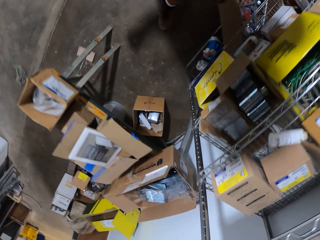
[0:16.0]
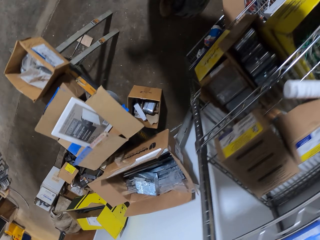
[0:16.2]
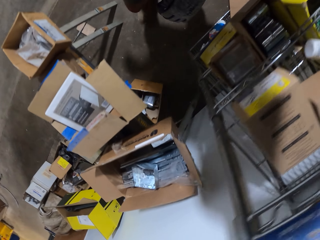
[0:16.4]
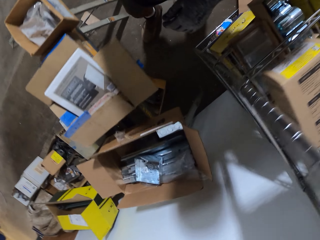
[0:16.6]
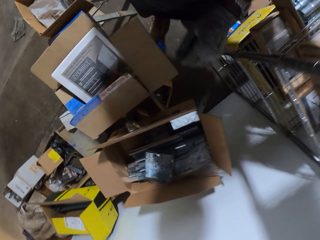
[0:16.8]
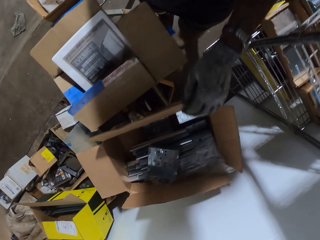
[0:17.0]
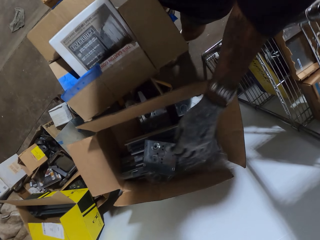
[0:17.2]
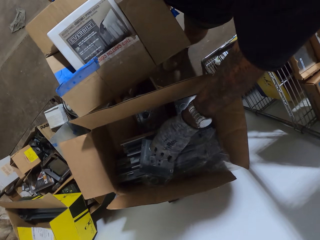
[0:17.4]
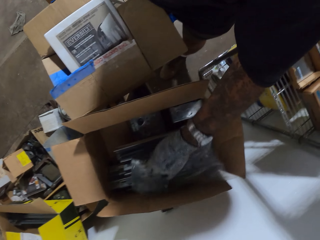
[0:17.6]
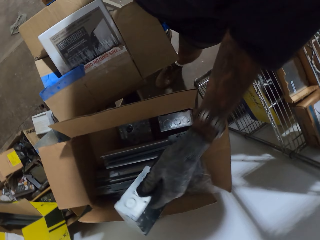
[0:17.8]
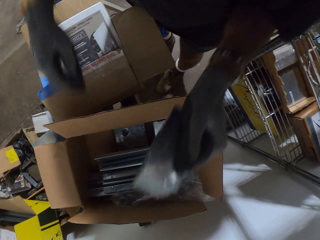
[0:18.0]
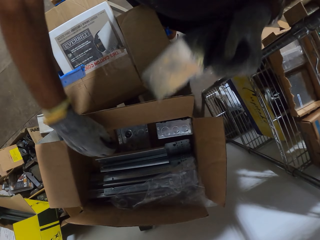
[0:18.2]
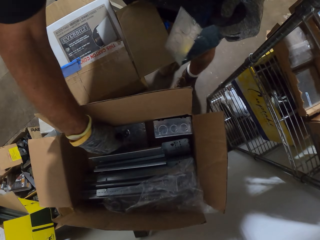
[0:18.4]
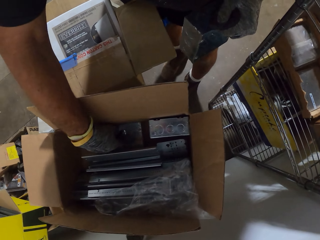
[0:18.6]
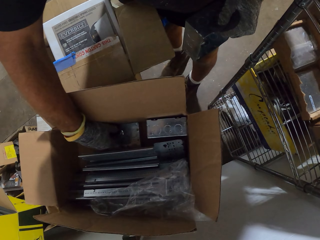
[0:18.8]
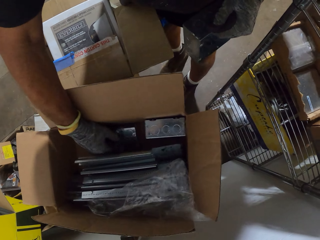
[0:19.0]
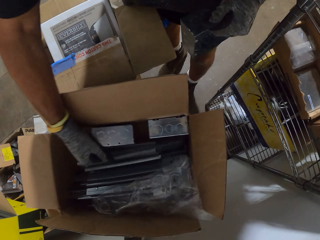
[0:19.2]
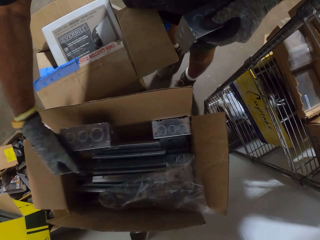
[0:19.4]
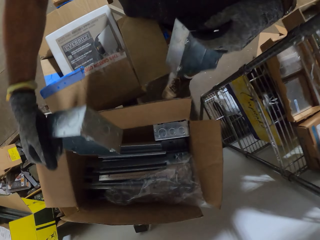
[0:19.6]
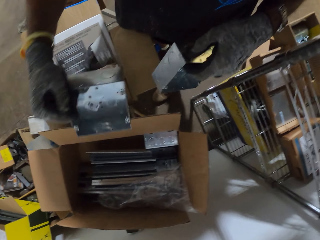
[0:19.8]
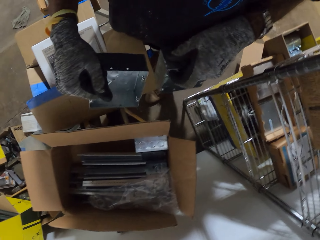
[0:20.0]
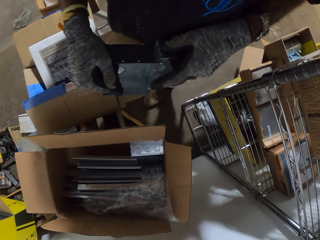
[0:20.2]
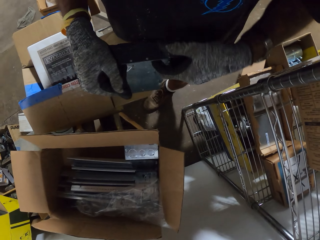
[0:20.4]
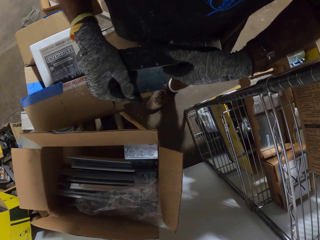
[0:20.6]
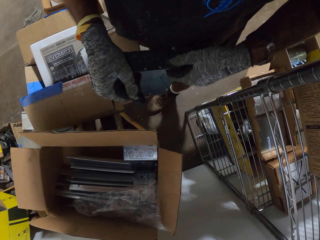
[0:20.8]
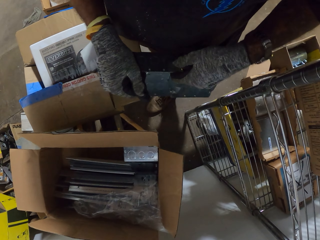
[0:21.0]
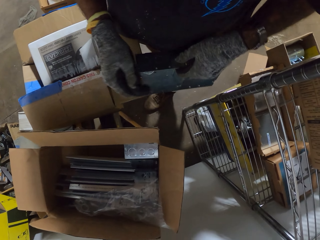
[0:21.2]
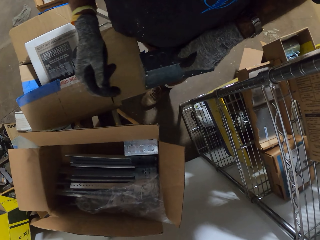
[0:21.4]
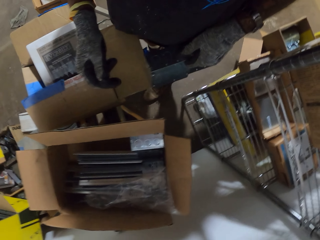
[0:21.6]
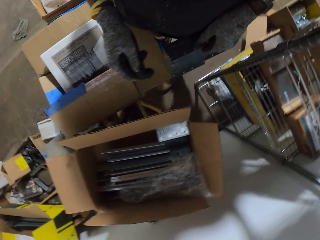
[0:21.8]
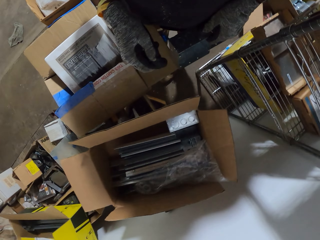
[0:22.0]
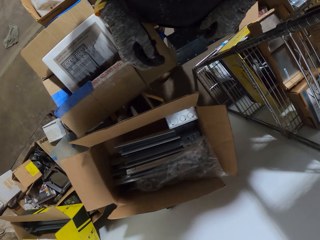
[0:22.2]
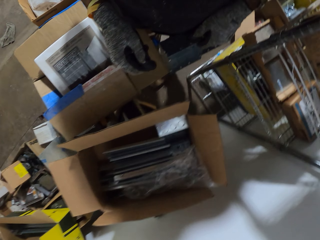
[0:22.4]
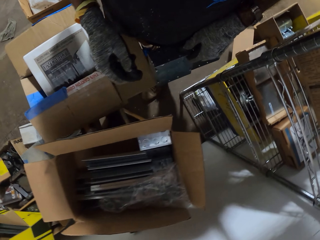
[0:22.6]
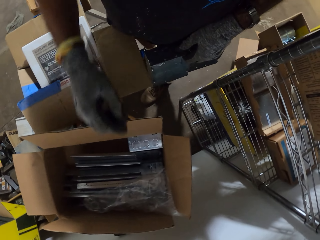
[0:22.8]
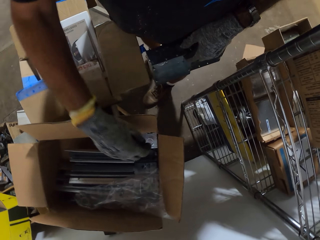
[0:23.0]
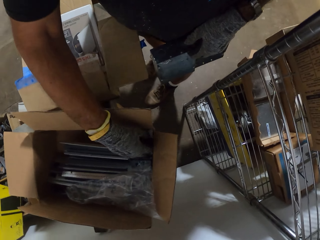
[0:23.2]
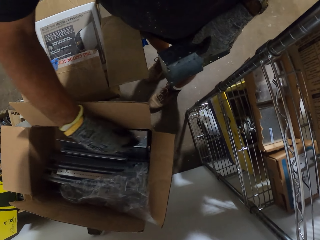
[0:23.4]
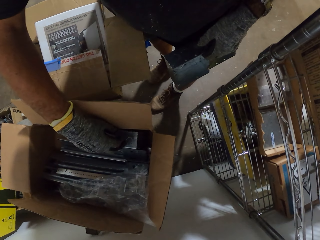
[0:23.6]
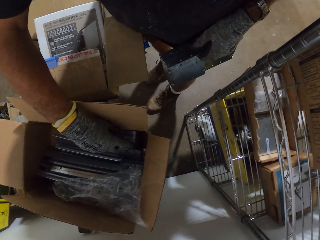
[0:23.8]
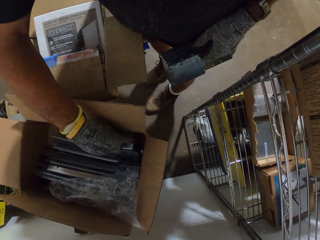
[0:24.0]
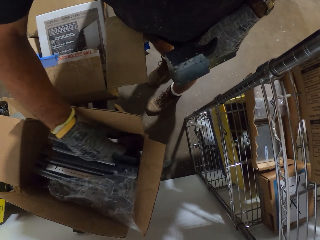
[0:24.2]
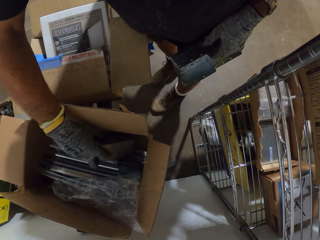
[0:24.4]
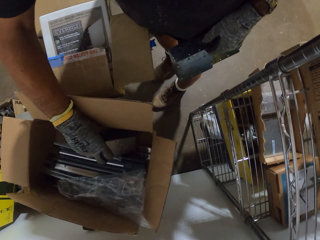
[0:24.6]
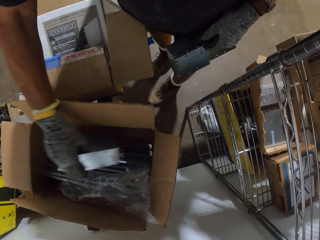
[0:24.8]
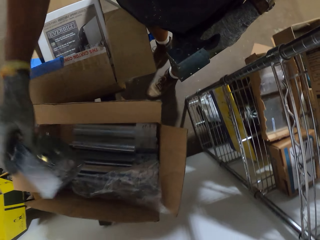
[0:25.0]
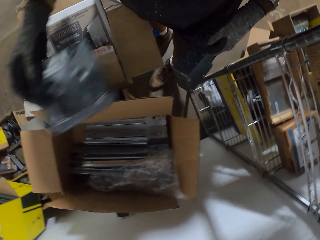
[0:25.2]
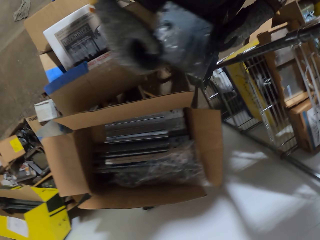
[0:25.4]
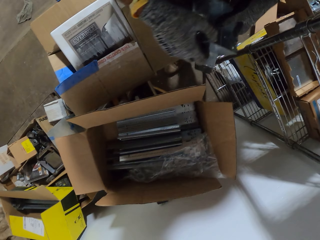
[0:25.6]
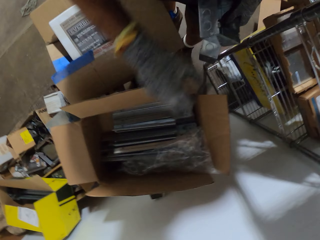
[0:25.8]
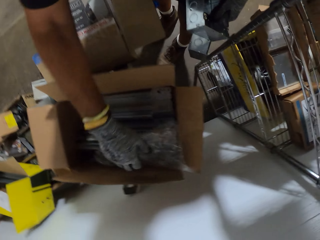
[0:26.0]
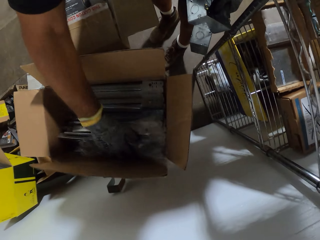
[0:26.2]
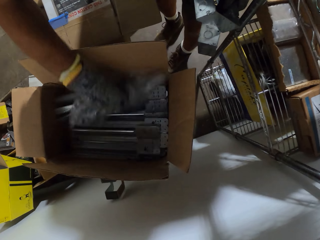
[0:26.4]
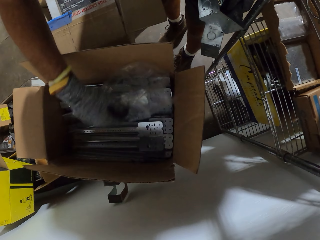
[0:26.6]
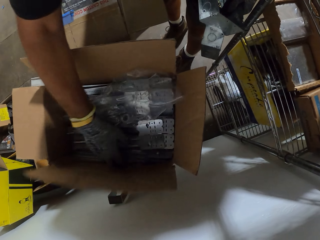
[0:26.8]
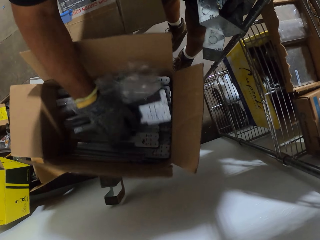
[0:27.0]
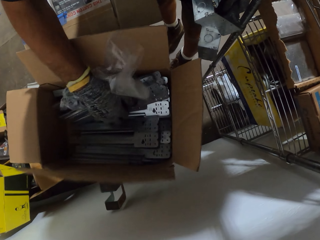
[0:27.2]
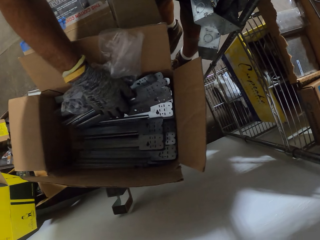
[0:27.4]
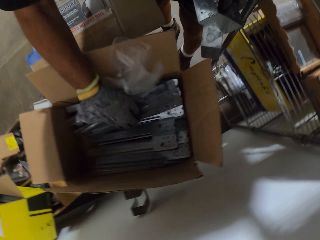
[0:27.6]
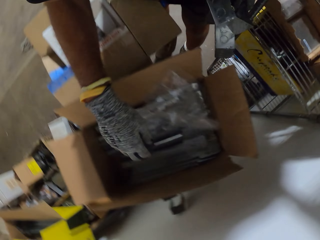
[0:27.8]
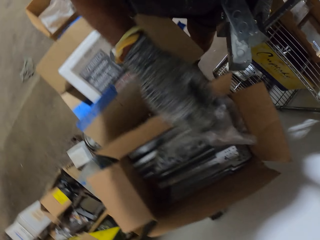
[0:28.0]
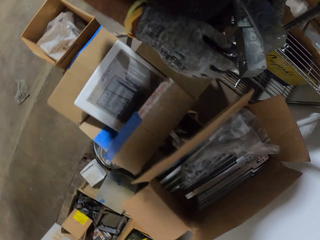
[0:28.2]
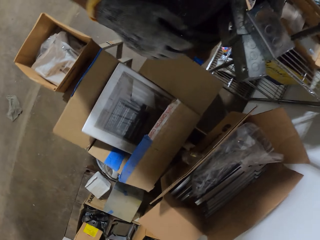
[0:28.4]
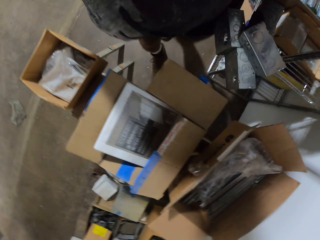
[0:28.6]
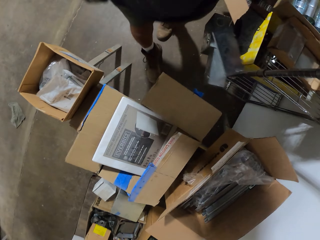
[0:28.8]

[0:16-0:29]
The camera wearer picks metal boxes in the box. They look around the room. They pick the metal box. They touch something on the box.

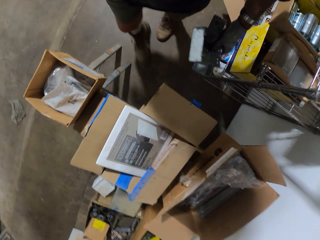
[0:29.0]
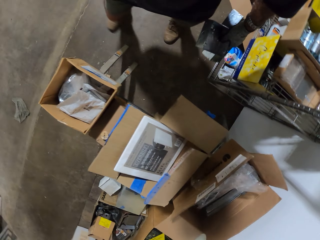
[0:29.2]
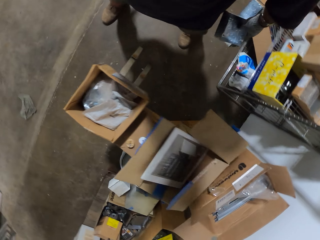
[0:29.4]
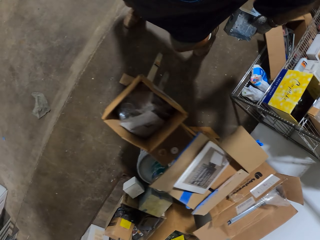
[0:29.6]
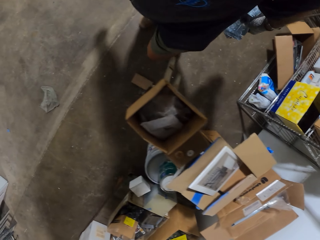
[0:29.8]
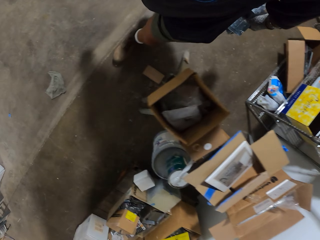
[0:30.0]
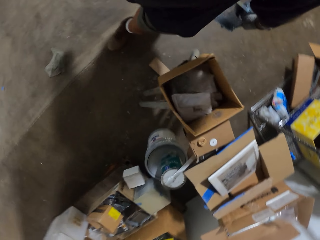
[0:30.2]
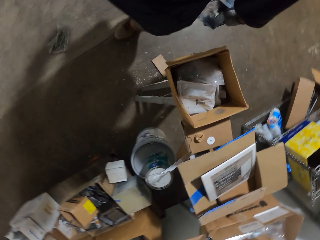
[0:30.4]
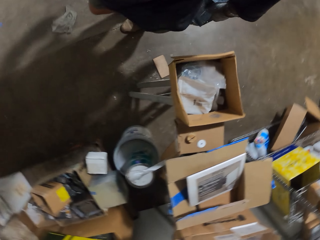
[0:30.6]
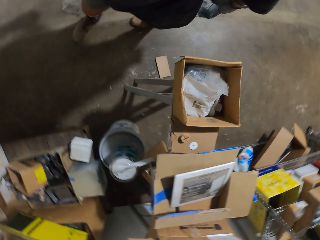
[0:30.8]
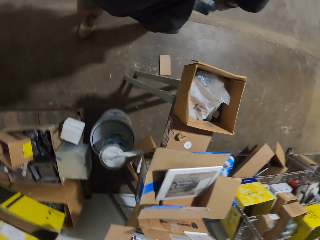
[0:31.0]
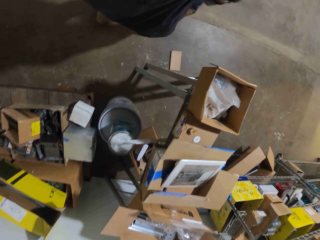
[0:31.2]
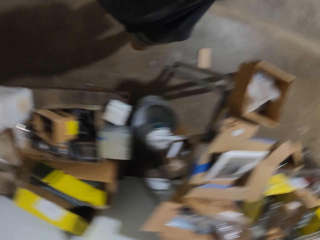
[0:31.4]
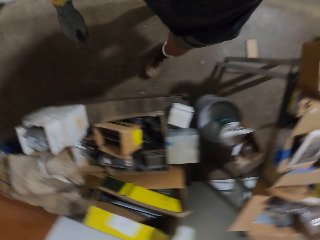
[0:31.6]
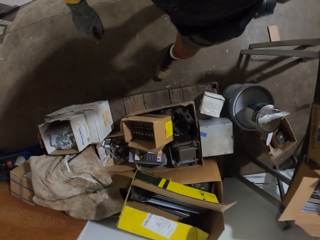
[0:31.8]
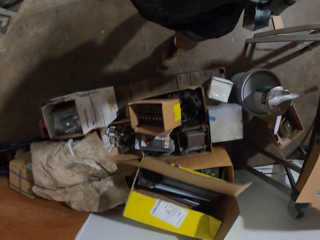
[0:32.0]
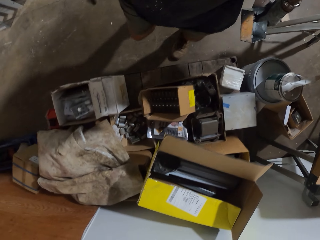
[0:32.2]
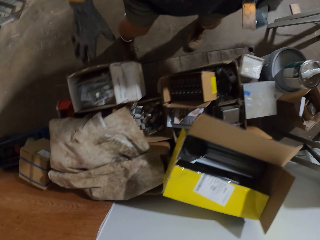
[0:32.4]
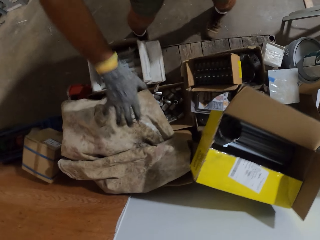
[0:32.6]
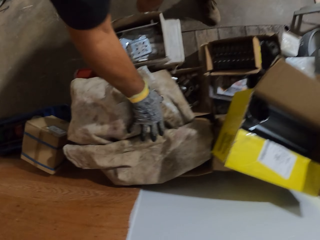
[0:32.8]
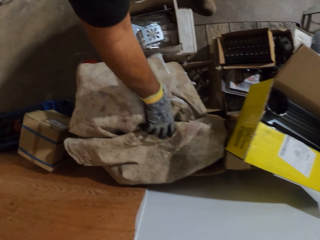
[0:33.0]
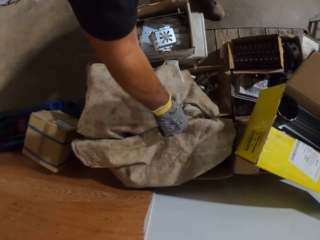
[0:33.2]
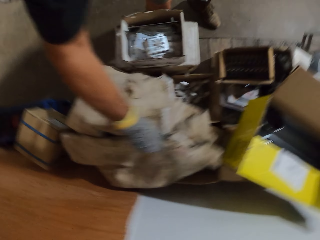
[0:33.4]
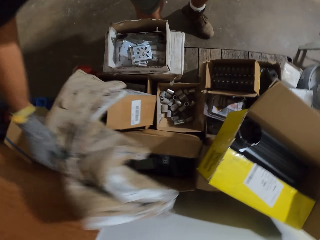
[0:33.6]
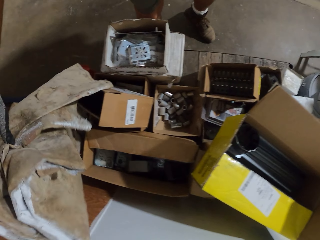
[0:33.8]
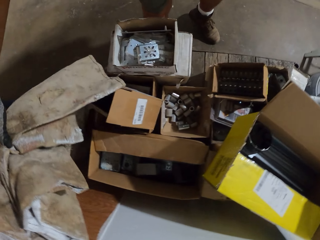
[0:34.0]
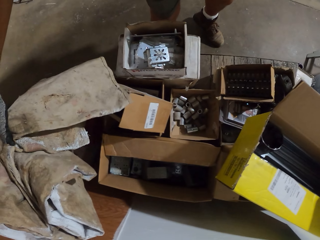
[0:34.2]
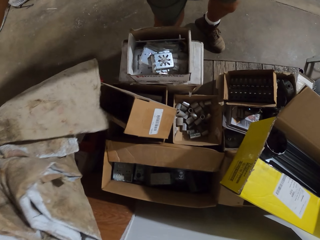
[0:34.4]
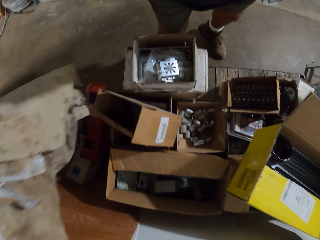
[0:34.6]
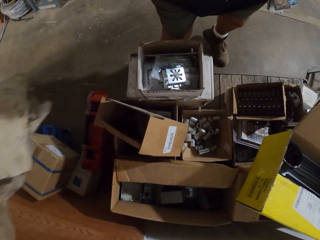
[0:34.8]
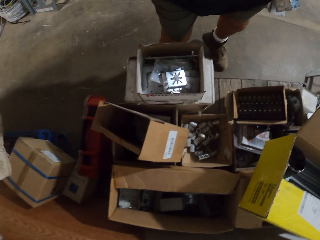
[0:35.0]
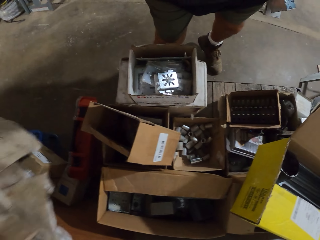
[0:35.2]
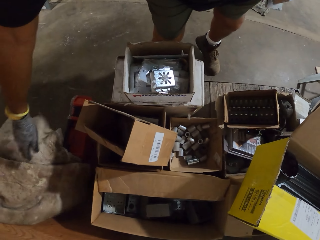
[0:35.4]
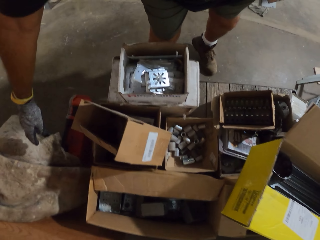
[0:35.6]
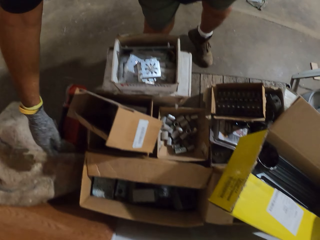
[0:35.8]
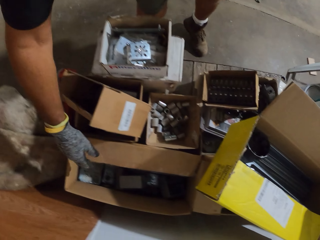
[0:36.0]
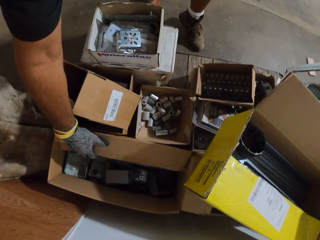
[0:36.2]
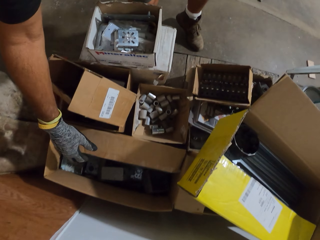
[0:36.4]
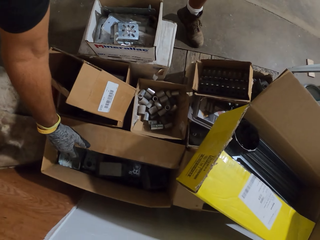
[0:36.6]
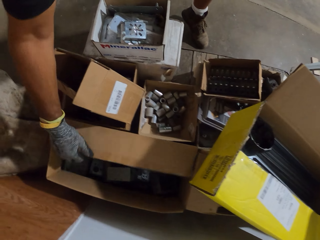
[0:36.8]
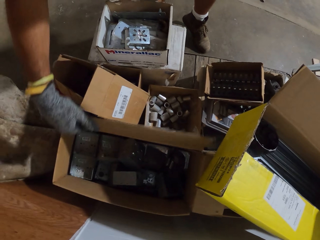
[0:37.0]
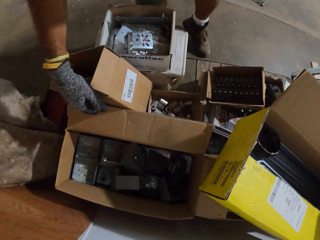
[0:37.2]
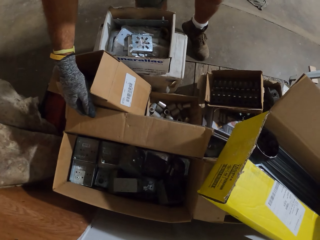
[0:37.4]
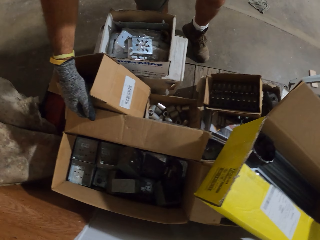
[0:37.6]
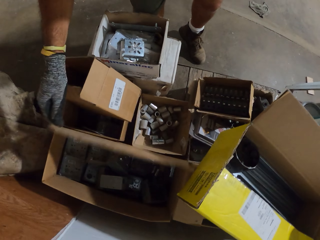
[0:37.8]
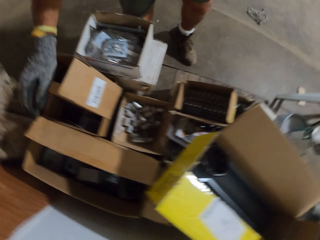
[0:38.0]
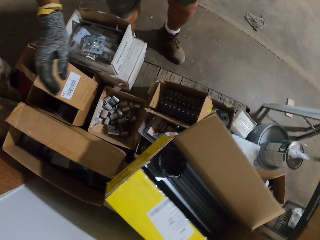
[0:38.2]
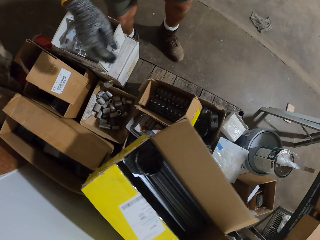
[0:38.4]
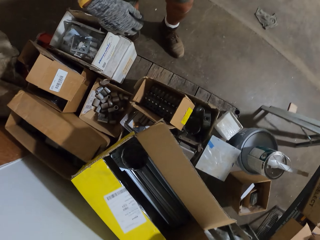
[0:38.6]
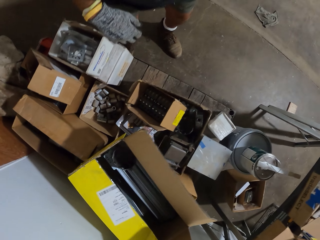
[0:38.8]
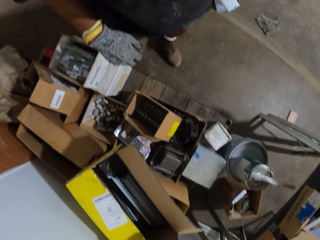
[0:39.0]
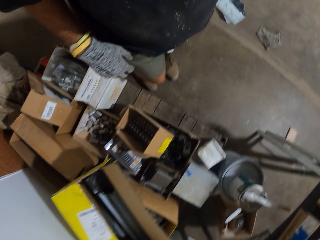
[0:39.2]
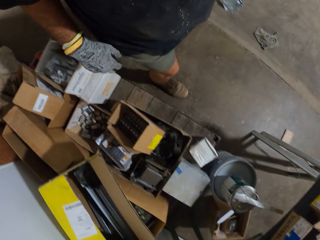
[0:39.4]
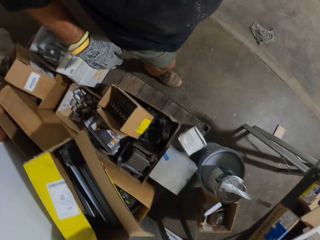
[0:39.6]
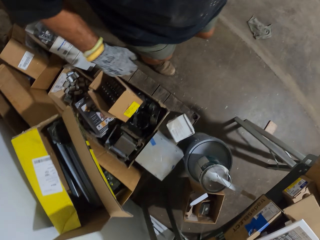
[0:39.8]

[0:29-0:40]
The camera wearer walks on the floor towards the box. They remove the rug on the box. They look for something in the box. They open the box.
